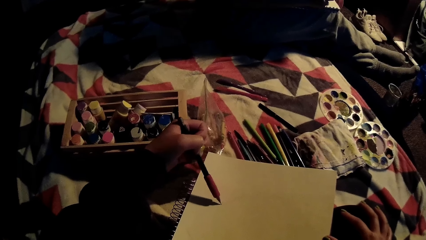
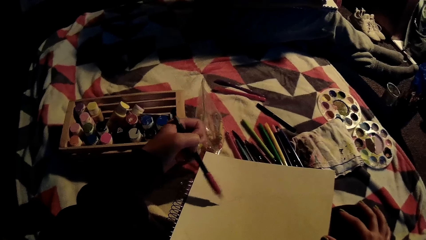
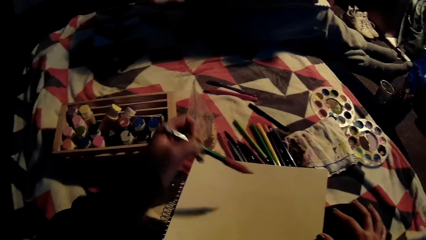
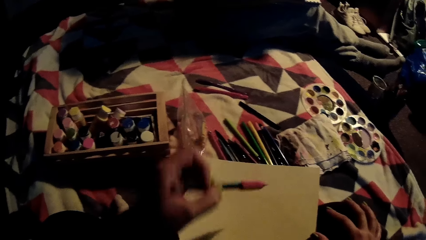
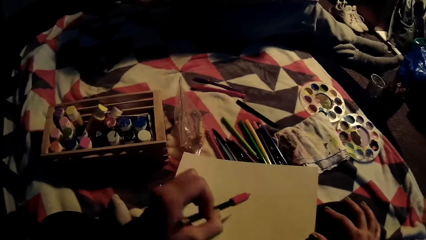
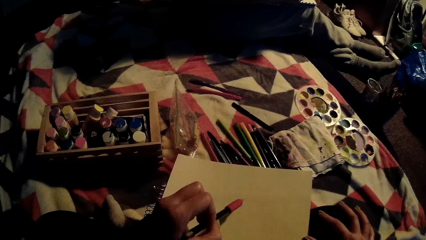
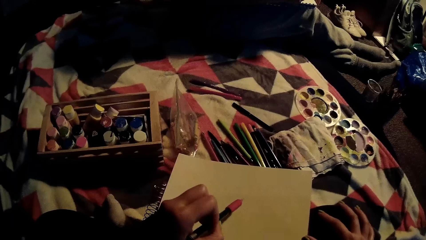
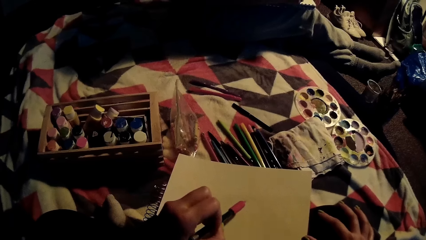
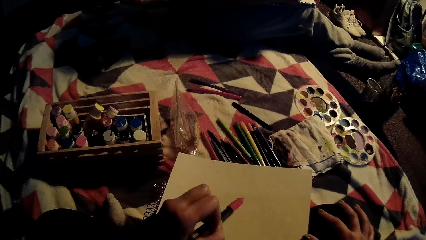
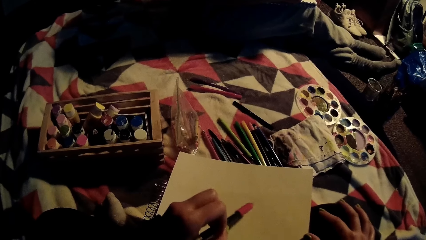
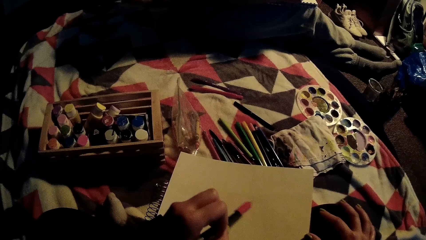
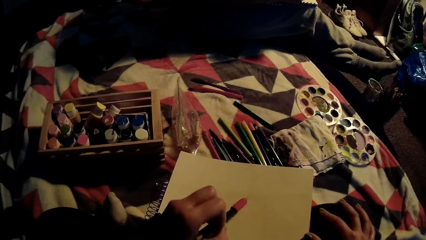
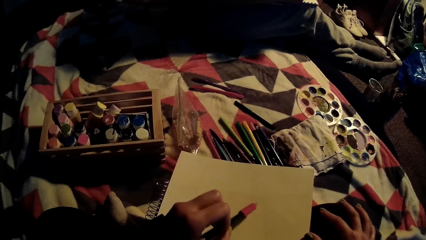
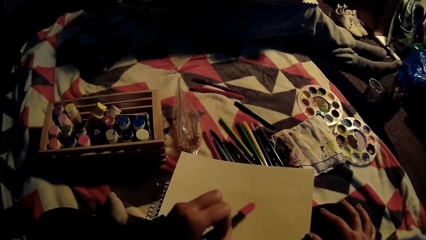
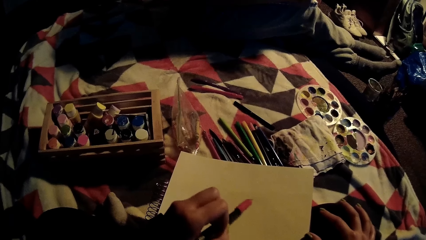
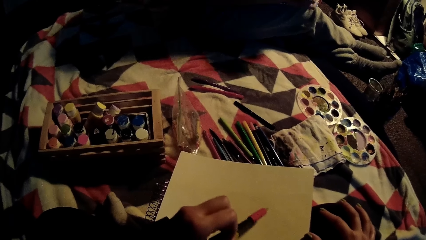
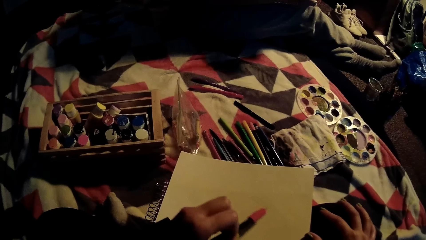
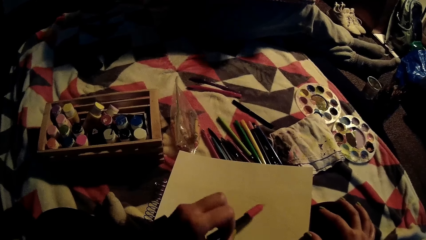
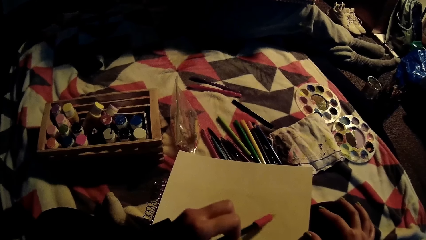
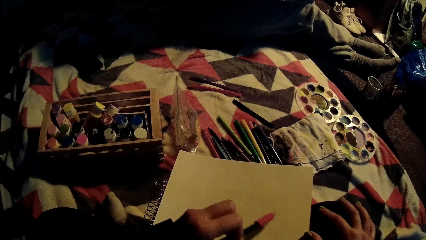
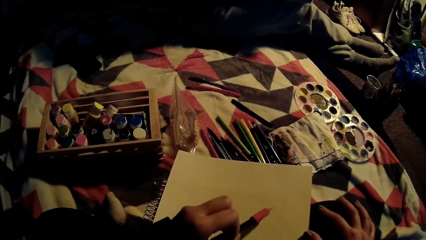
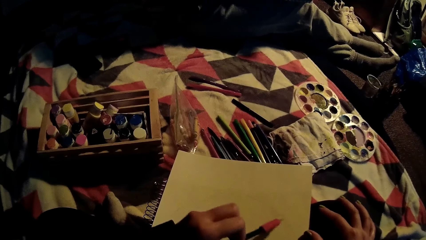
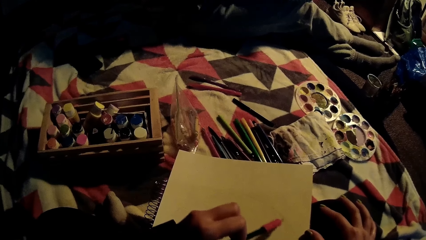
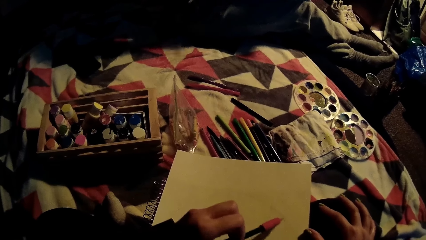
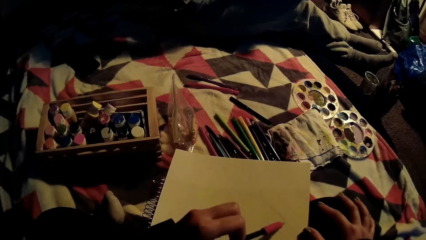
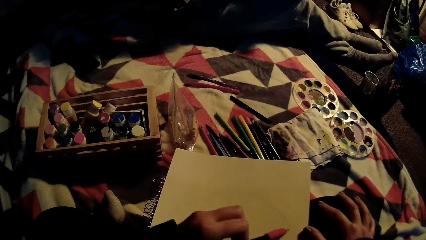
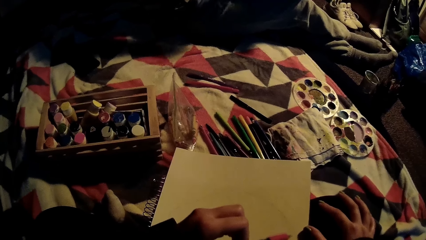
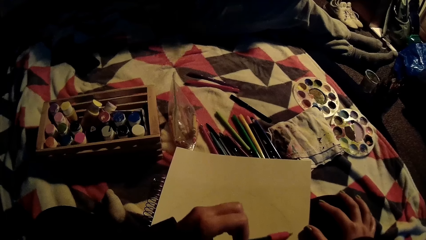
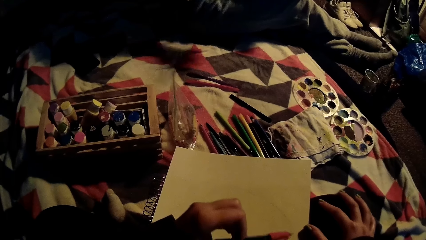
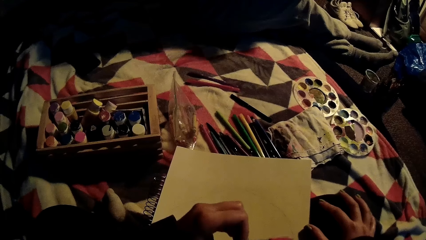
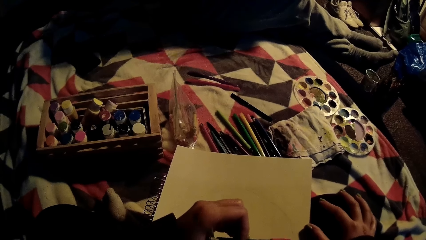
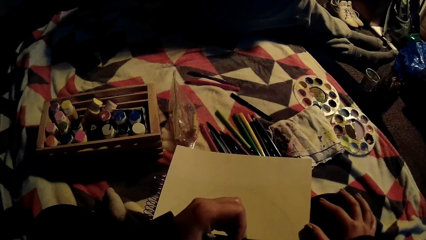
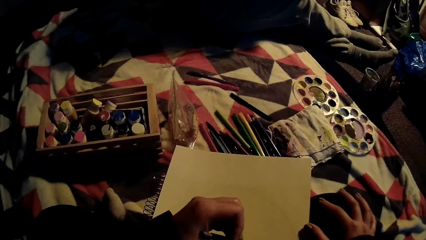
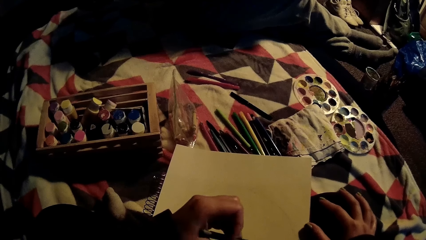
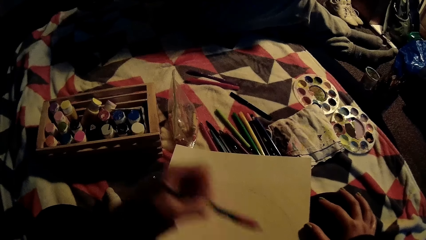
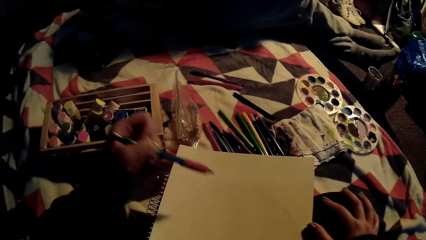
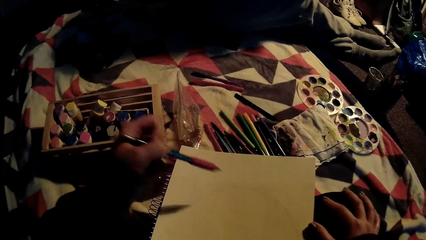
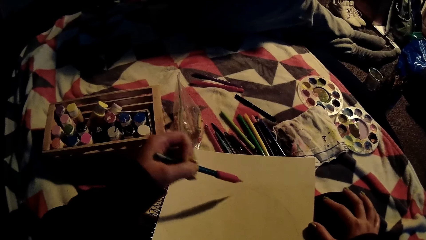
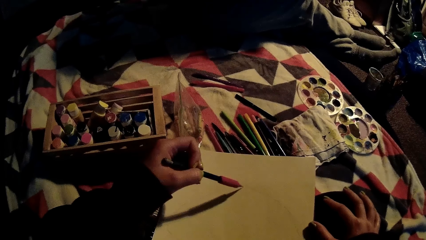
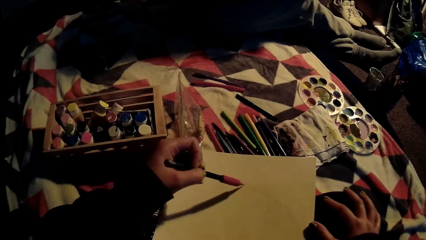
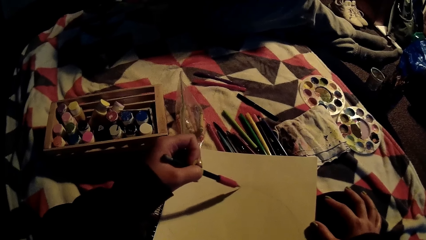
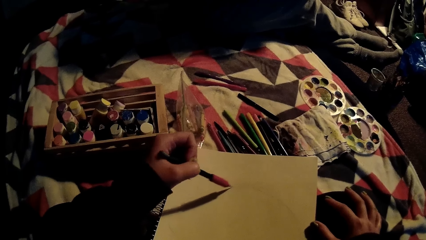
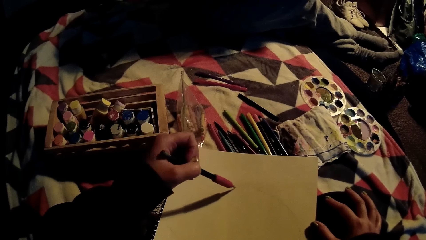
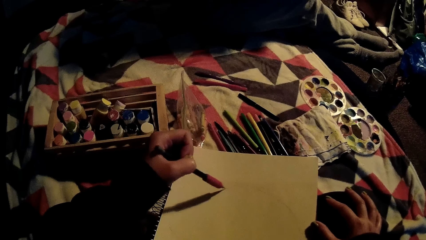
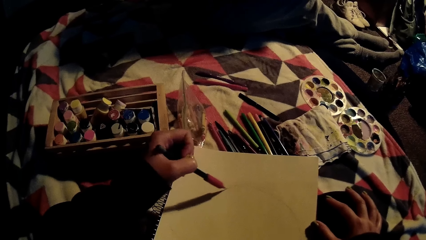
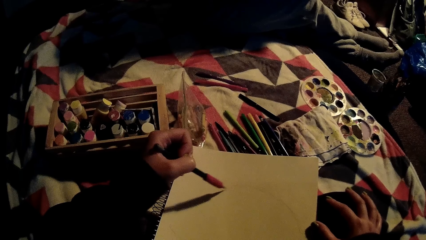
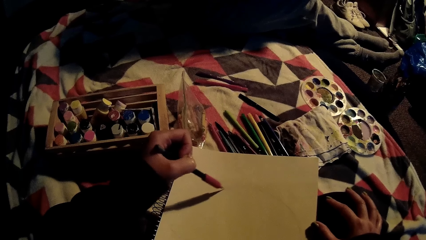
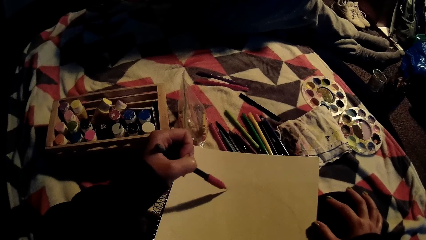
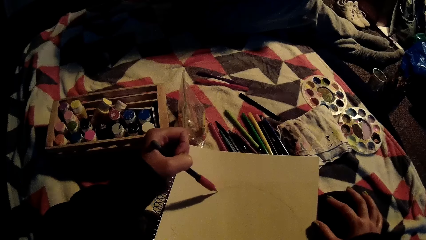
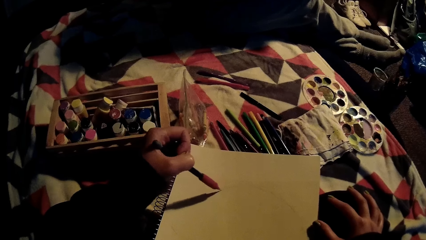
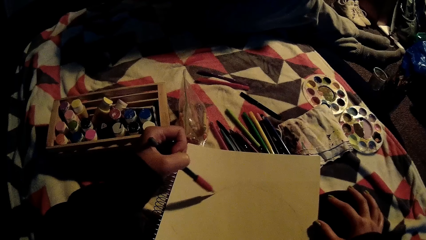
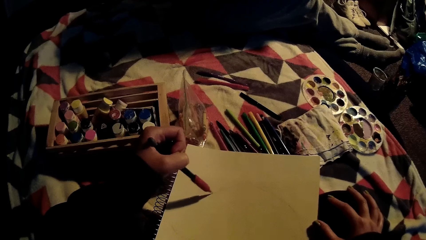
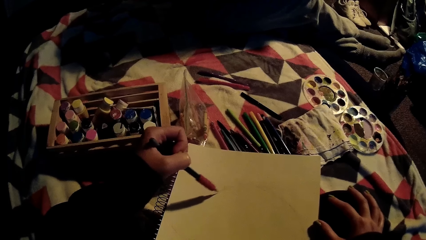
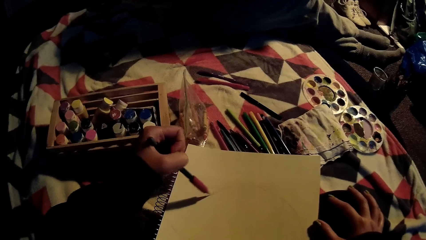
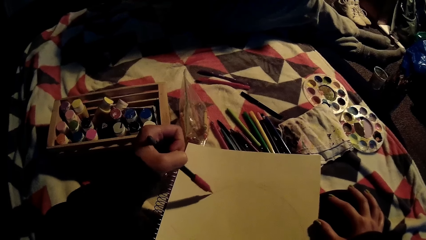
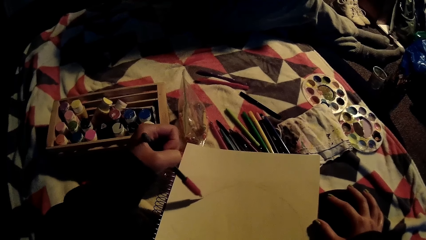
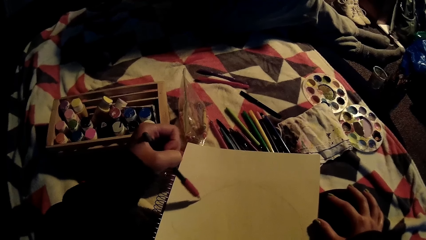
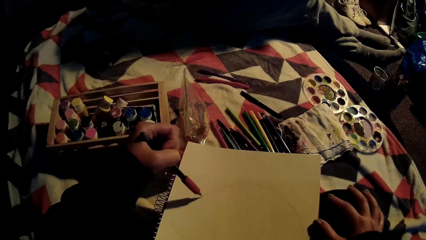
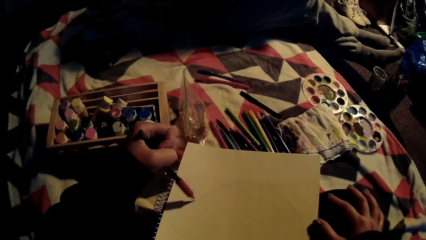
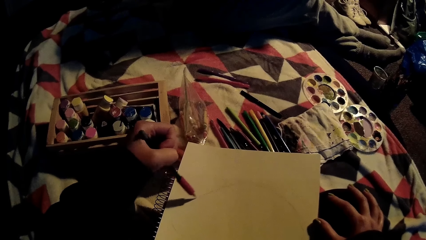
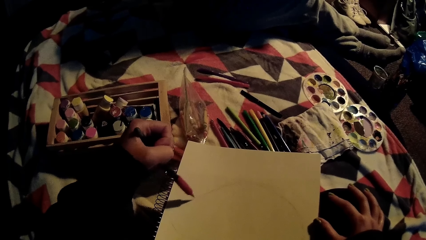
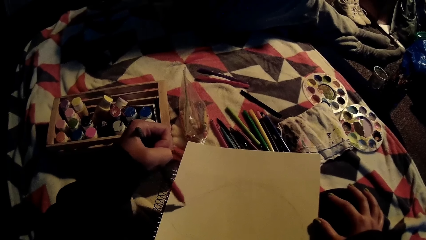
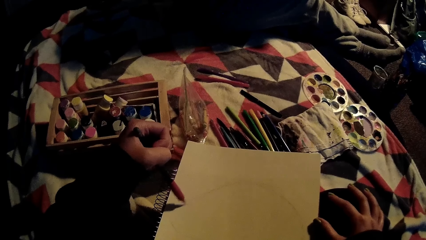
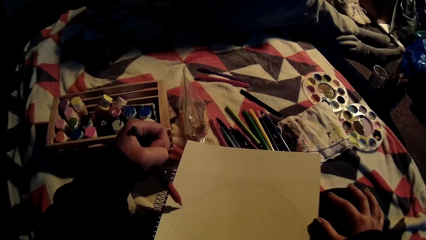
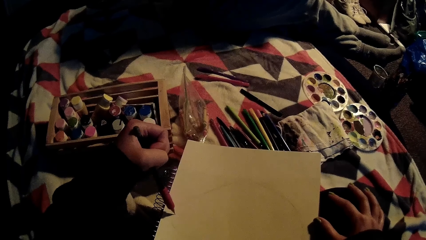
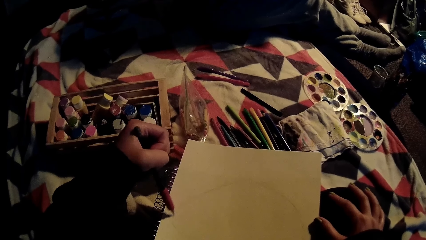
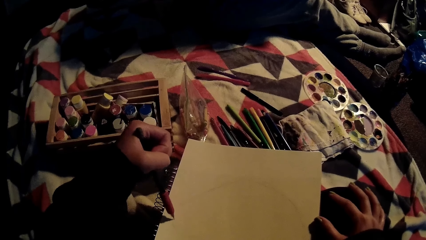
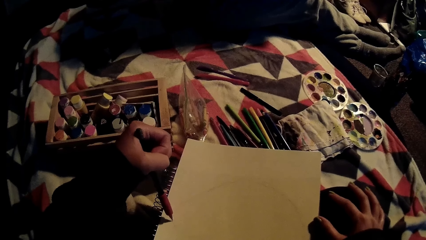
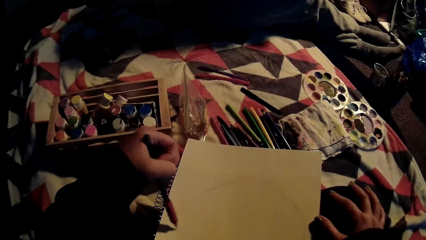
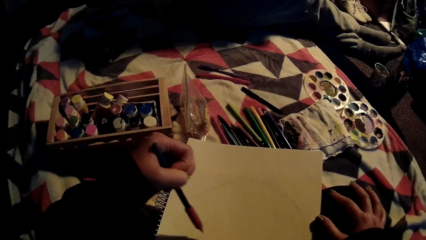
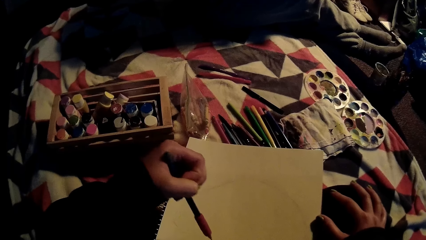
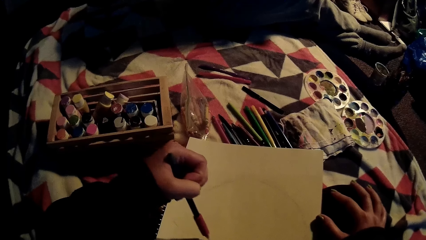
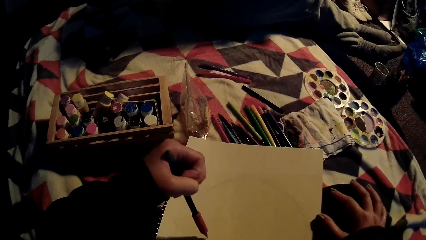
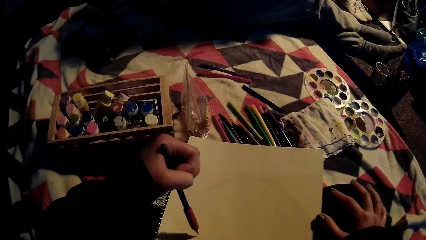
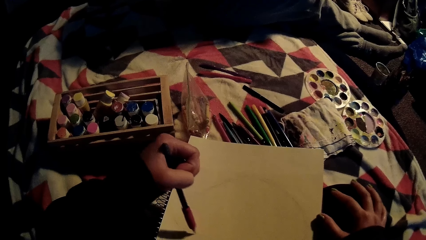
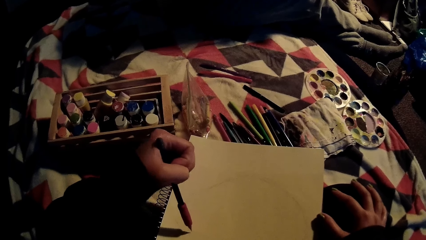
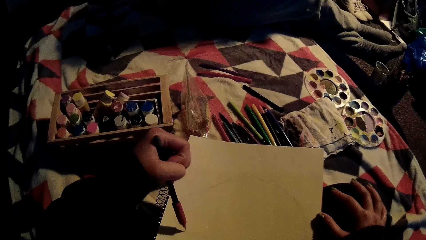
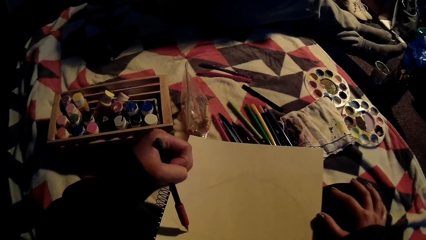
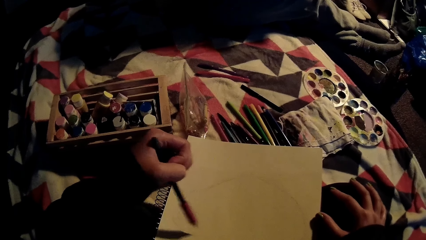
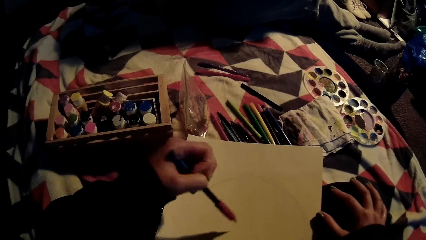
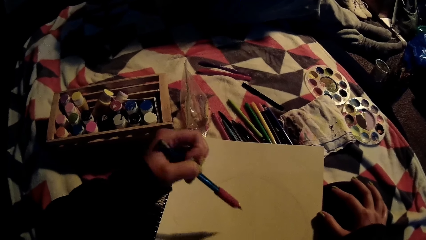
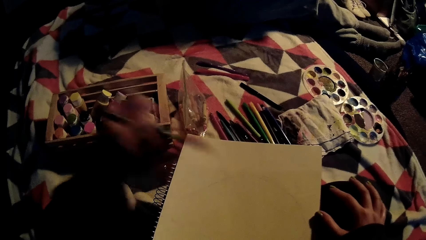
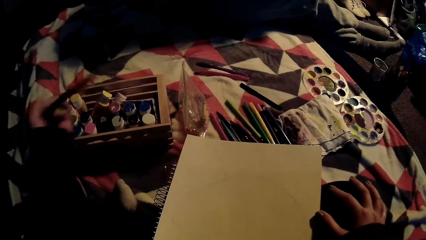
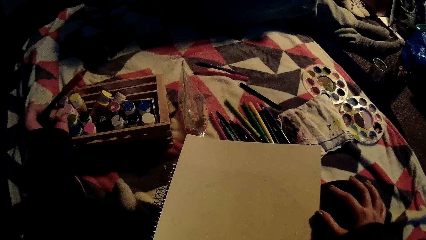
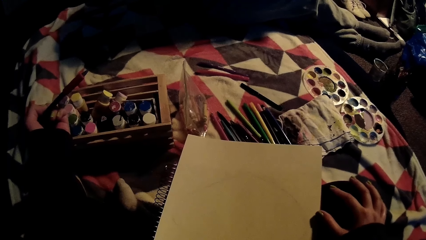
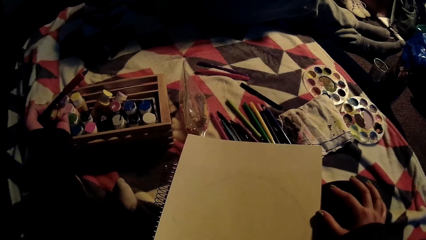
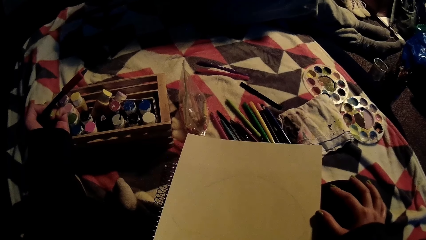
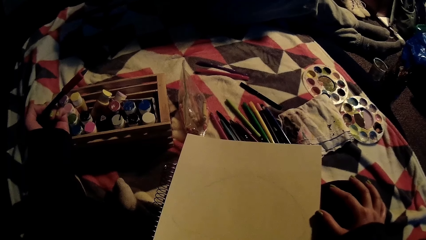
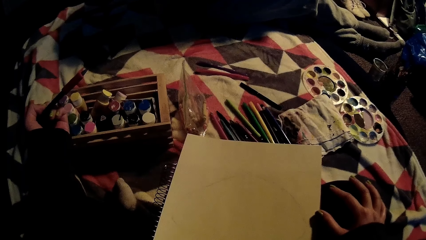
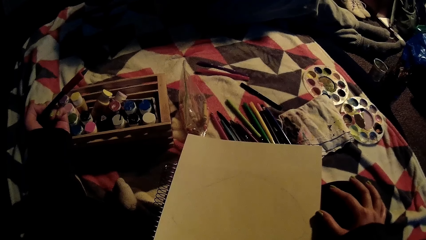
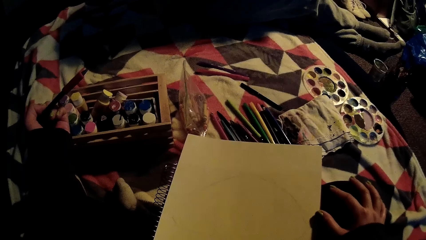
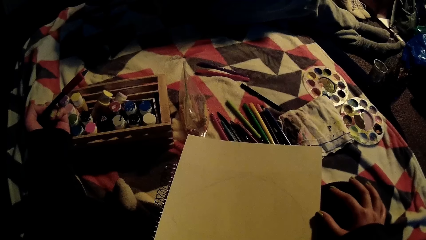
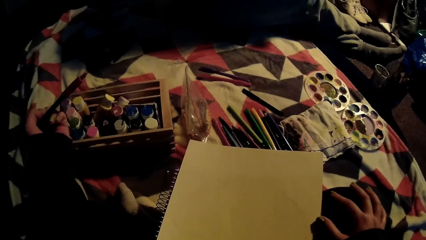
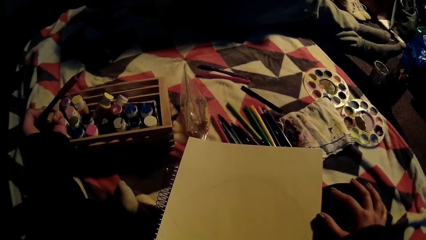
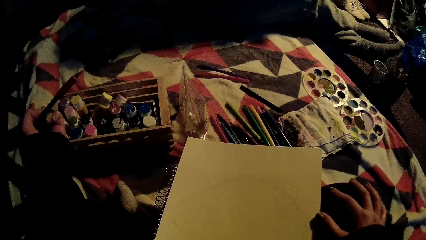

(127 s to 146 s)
The camera wearer pauses to shade.
